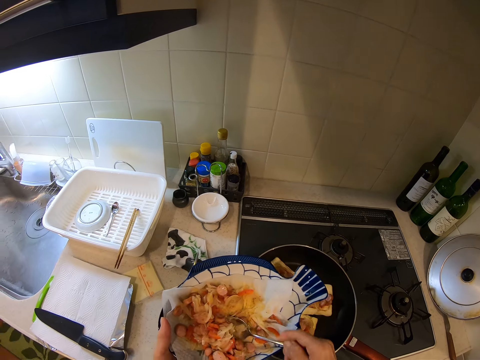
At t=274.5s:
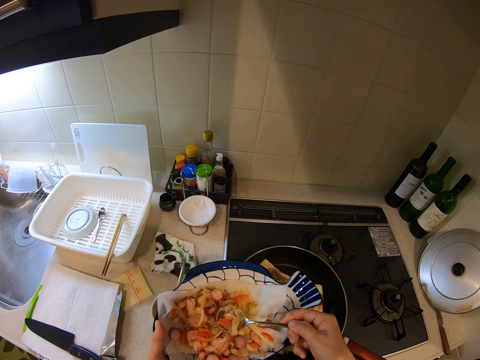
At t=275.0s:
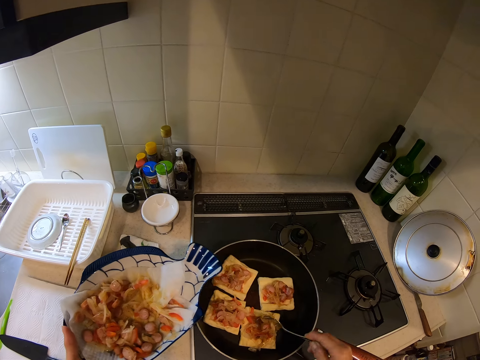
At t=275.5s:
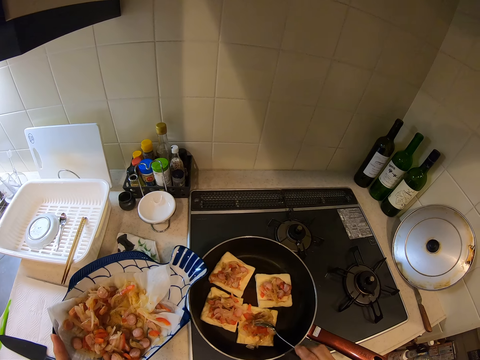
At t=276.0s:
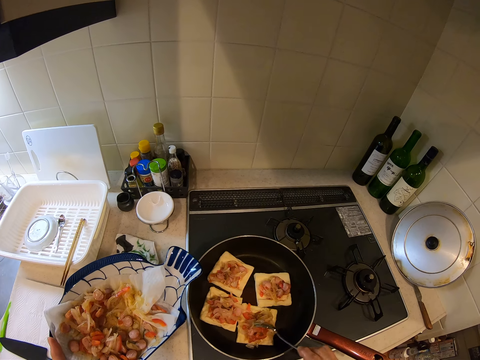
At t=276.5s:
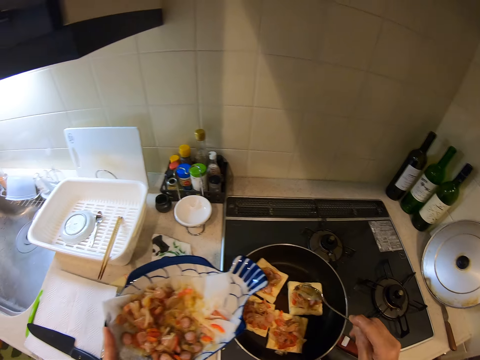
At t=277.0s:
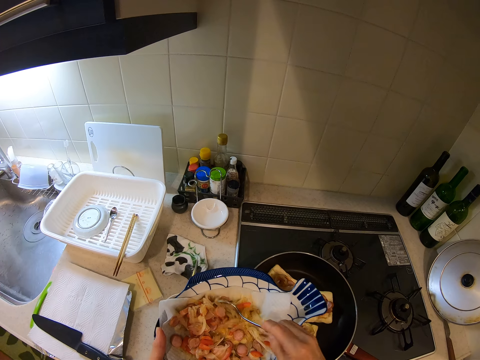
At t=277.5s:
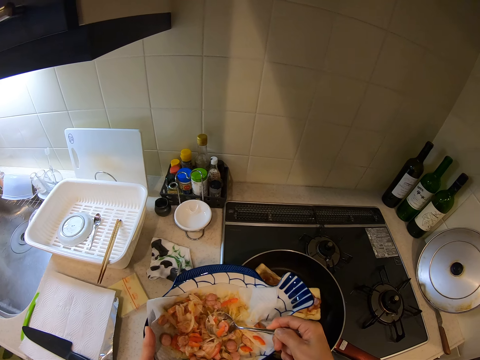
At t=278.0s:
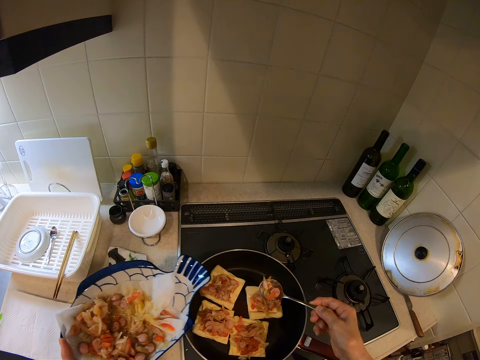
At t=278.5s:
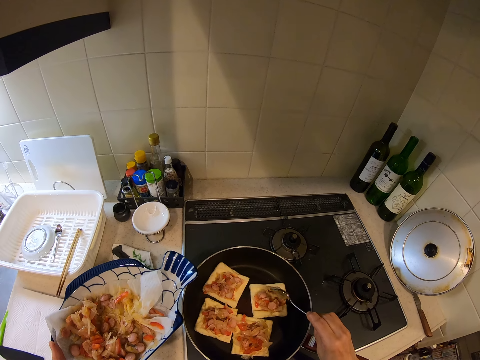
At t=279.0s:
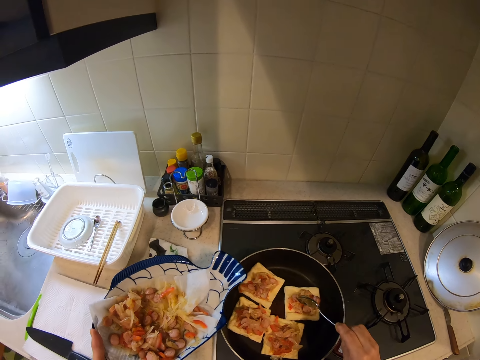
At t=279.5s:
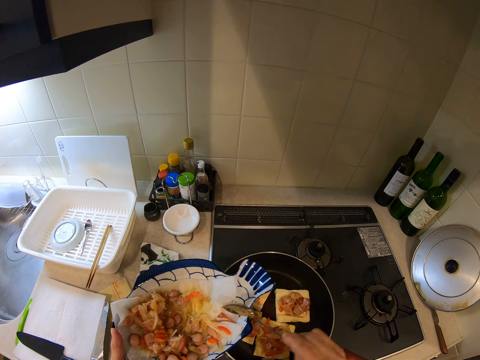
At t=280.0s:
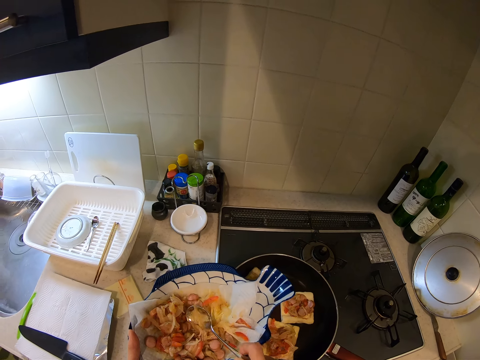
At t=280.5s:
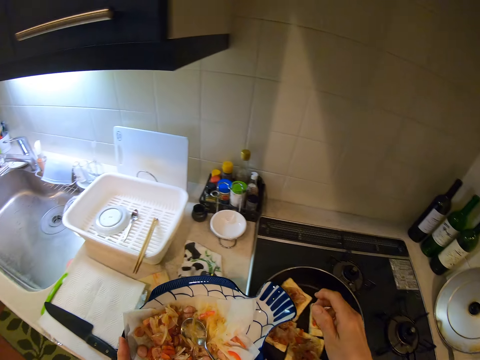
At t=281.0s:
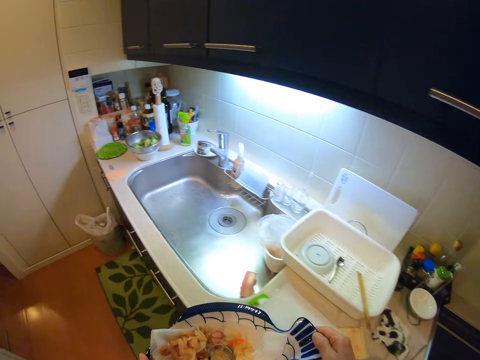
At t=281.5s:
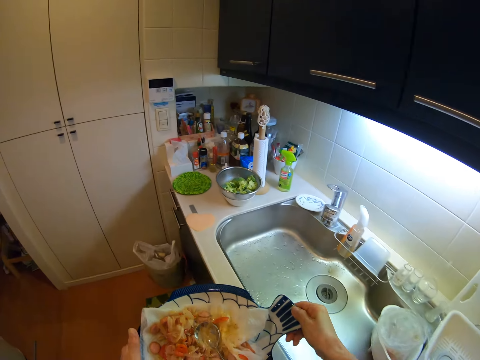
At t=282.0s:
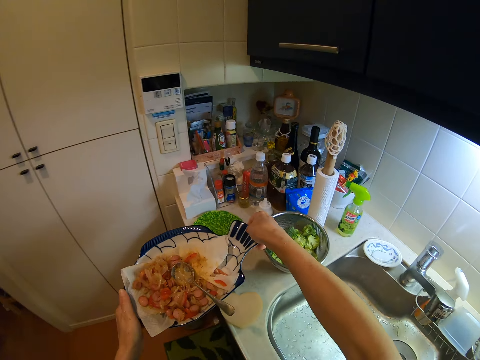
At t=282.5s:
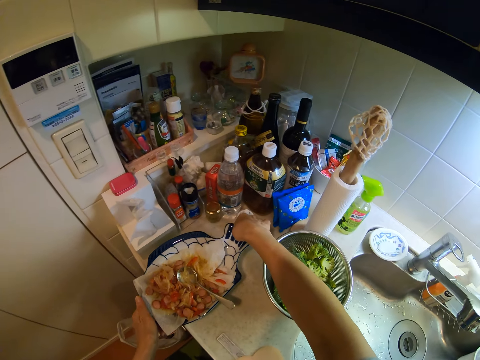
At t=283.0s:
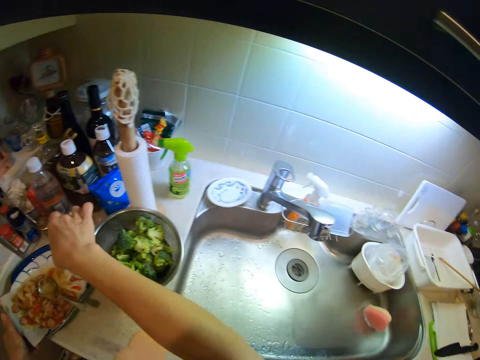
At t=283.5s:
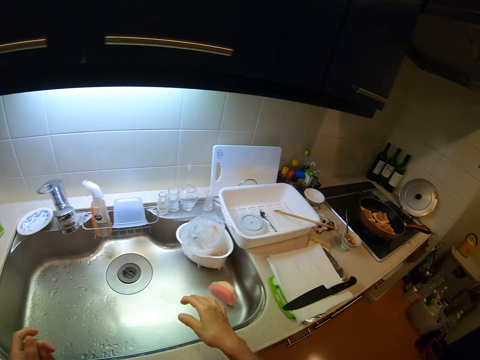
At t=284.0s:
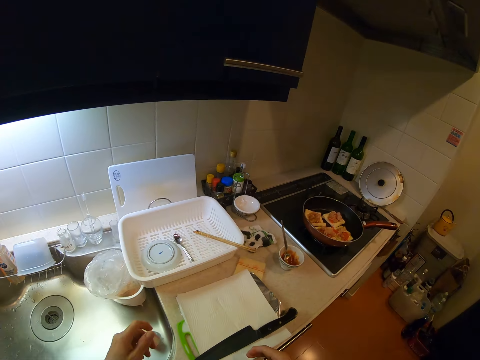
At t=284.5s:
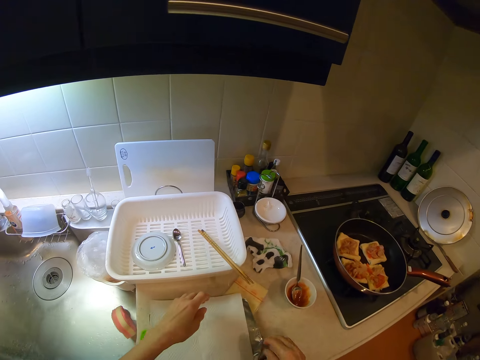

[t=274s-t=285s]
The camera wearer scoops some fillings from the plate with the spoon. They put the fillings on a slice of bread in the frying pan. They scoop some fillings from the plate with the spoon. They put the fillings on the slice of bread in the frying pan. They drop the spoon on the flat plate. They return the spoon. They drop the flat plate of salad on the kitchen countertop.

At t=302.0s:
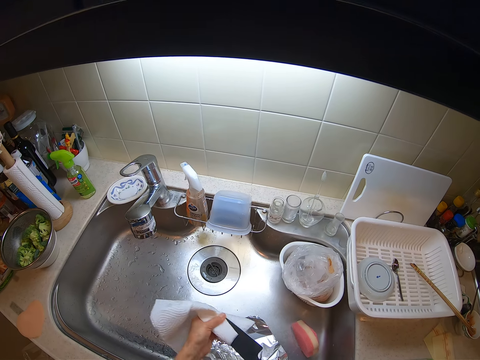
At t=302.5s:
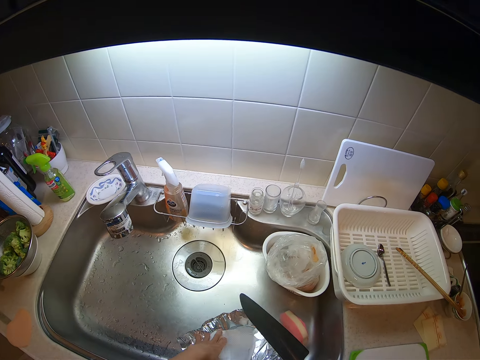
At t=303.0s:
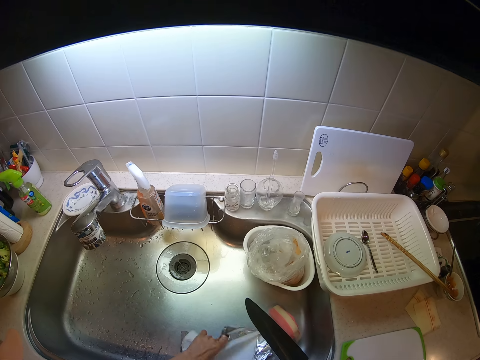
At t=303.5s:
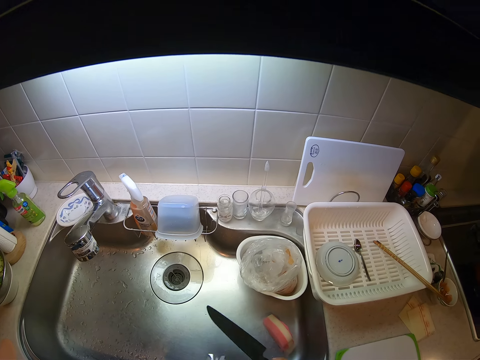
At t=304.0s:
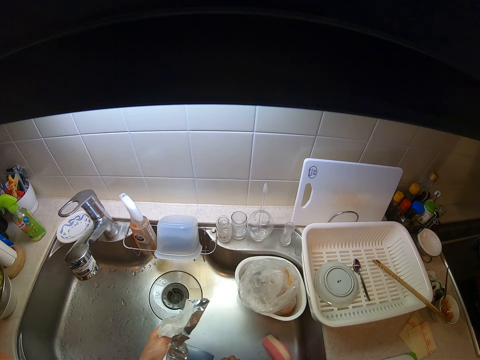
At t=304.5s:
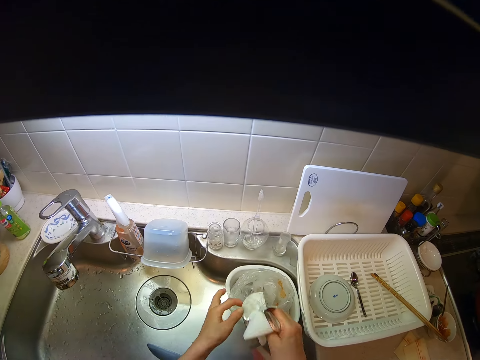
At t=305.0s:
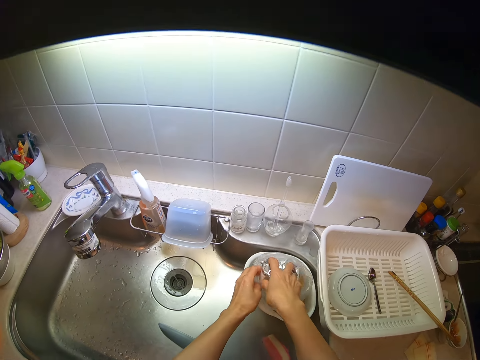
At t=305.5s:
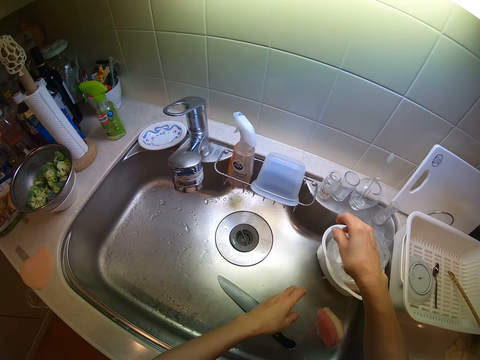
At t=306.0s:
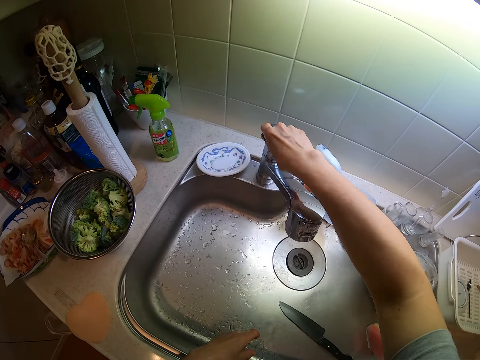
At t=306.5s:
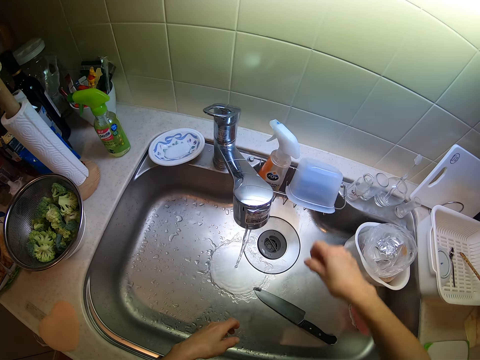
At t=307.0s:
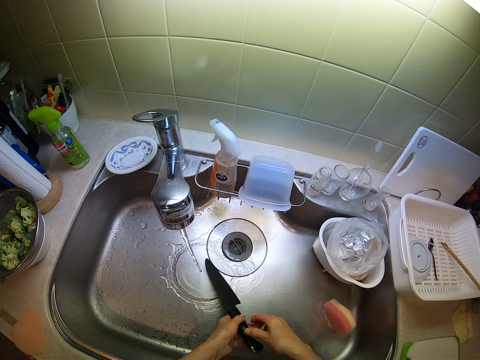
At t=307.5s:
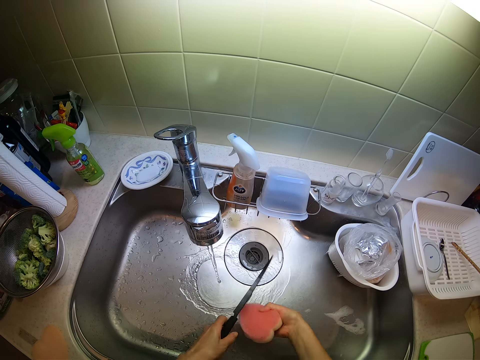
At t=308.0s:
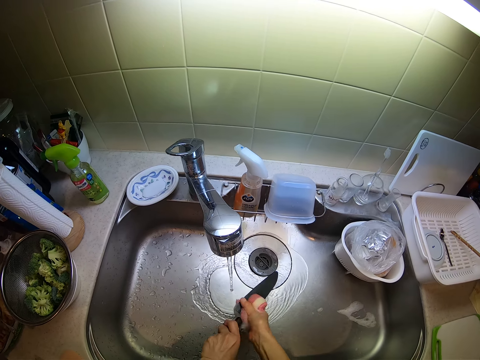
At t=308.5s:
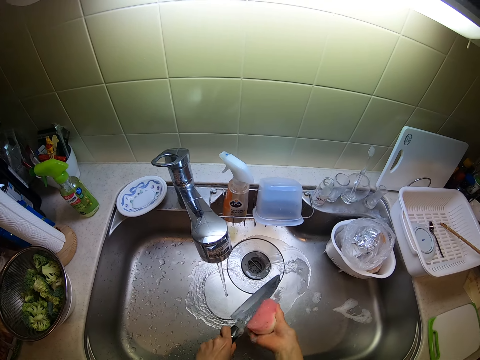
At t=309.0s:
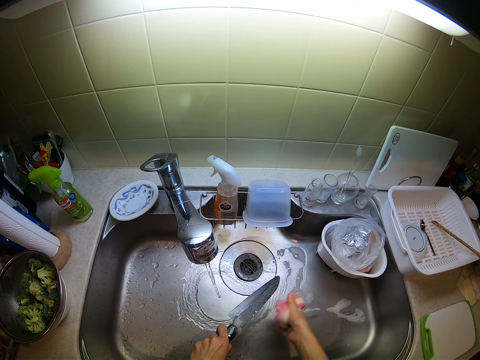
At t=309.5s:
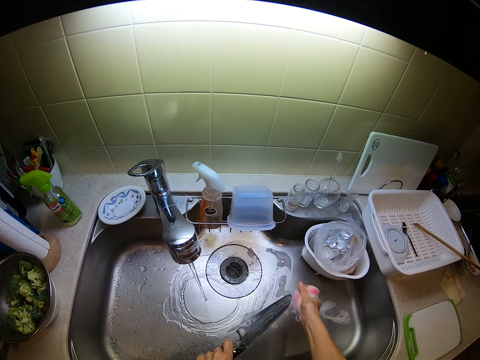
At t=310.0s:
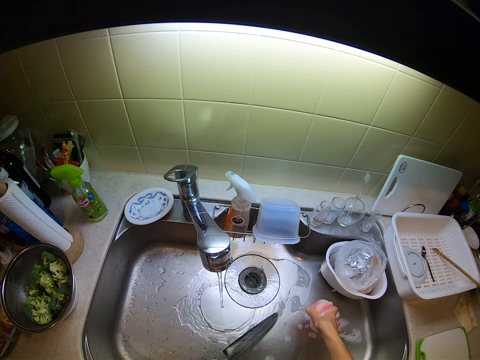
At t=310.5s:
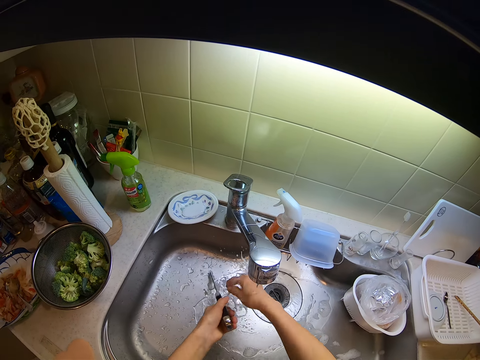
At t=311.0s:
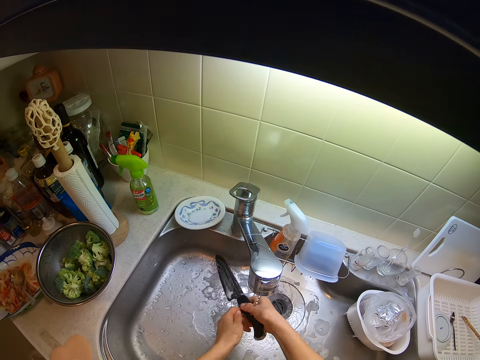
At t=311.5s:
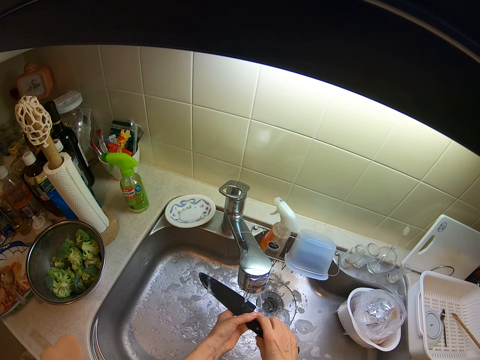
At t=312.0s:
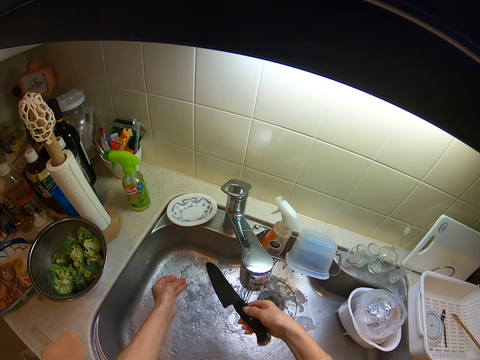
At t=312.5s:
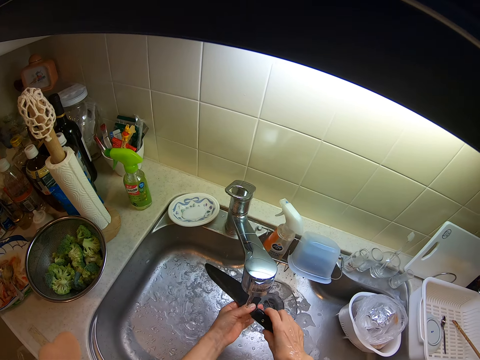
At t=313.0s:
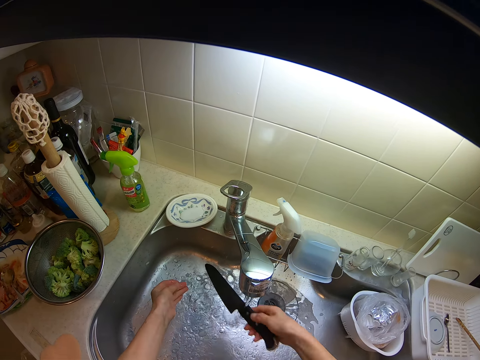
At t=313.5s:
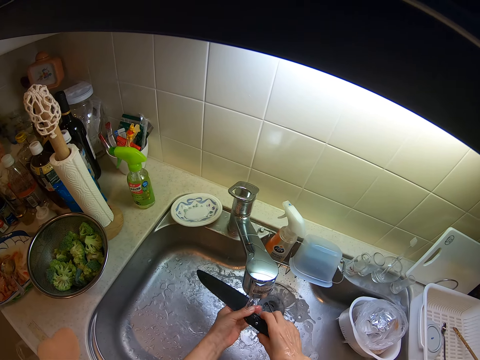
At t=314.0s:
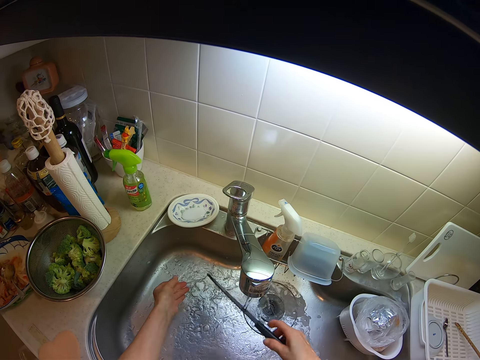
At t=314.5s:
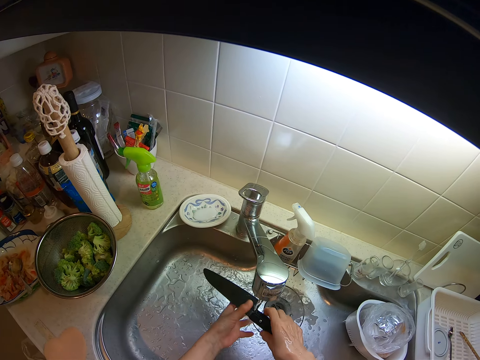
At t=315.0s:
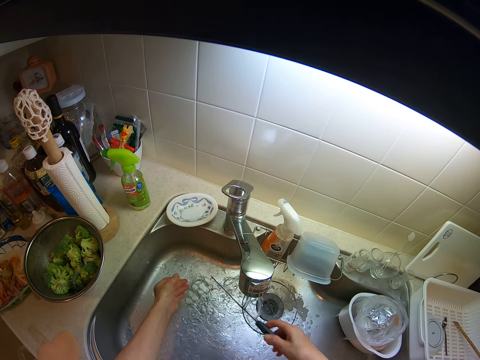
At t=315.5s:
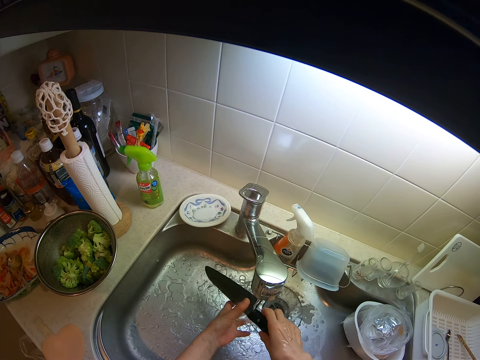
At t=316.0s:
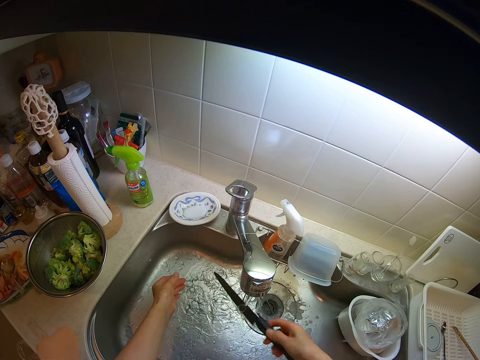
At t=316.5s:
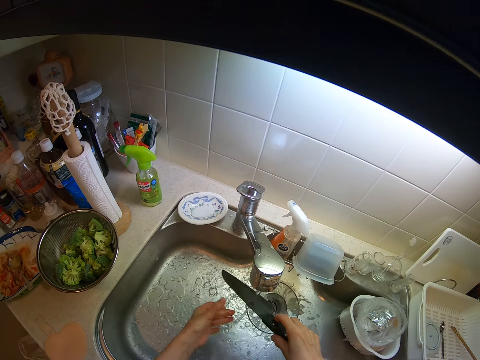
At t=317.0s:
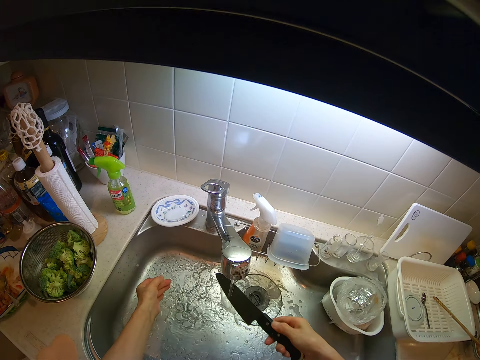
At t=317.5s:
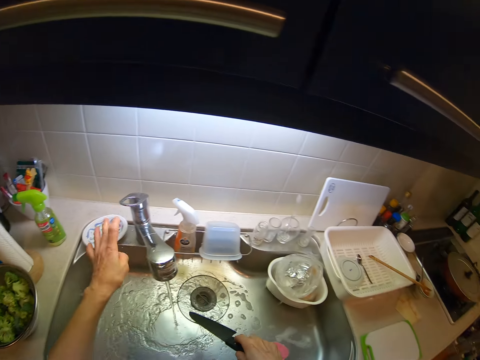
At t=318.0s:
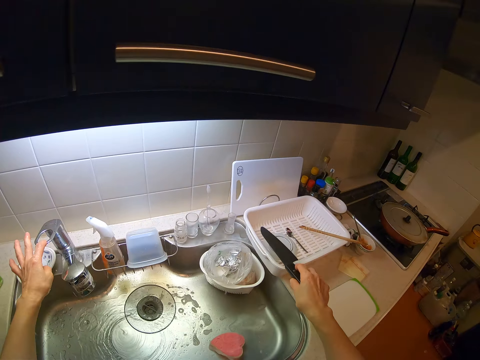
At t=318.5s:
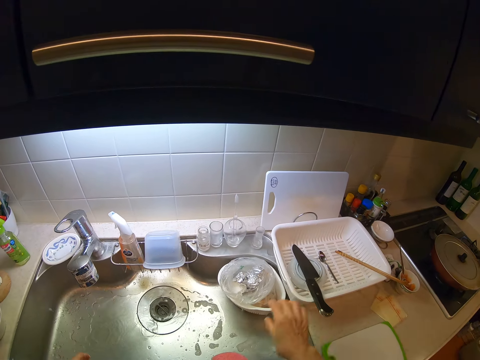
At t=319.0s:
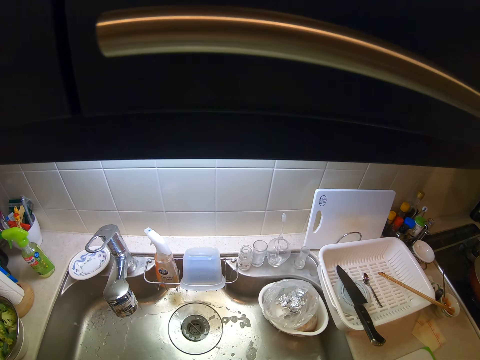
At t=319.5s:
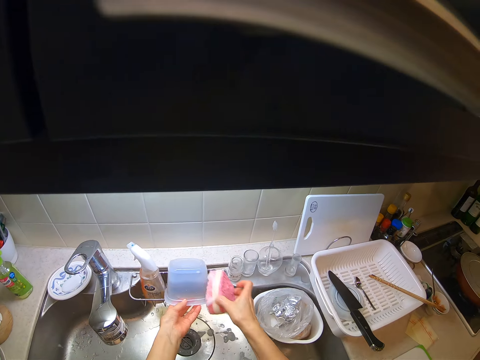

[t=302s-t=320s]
The camera wearer drops the serviette tissue into the kitchen sink. She picks the serviette tissue and foil paper from the sink with her left hand. She drops the knife into the kitchen sink. She puts the serviette tissue and foil paper into a waste nylon in the kitchen sink. She turns on the tap of the kitchen sink with her left hand. She picks up the knife from the kitchen sink with her right hand and passes the knife to her left hand. She picks up a sponge from the kitchen sink. She cleans the knife with the sponge. She drops the sponge into the kitchen sink. She cleans the knife. She rinses the knife under the running tap of the kitchen sink. She turns off the tap of the kitchen sink with her left hand. She drops the knife into a rack on the kitchen slab.
